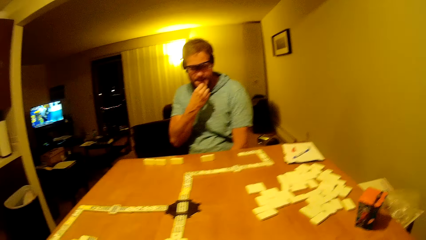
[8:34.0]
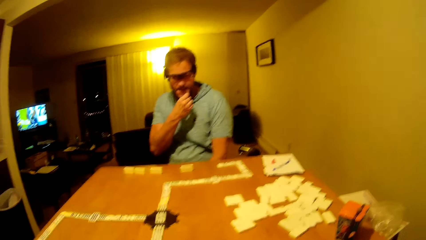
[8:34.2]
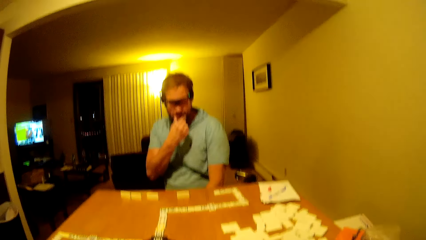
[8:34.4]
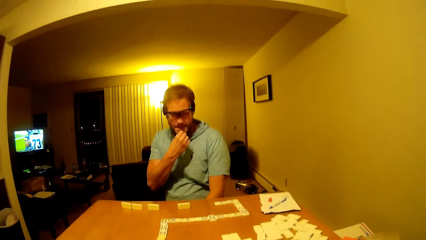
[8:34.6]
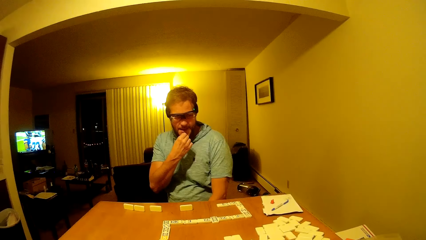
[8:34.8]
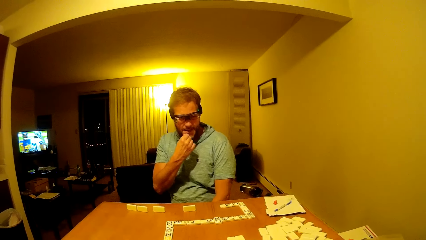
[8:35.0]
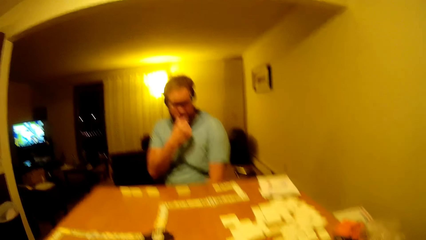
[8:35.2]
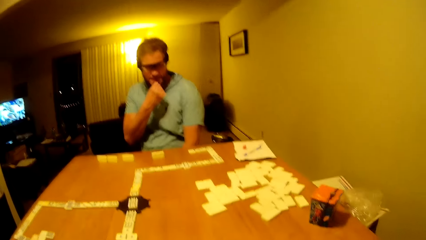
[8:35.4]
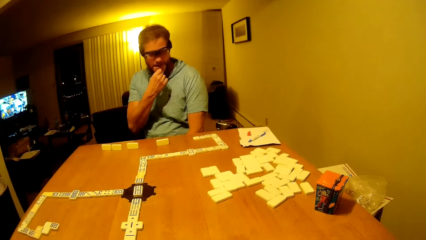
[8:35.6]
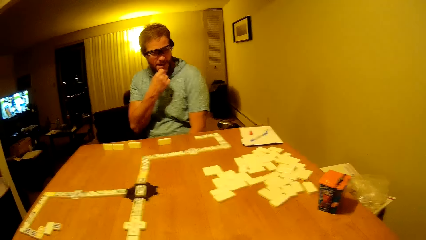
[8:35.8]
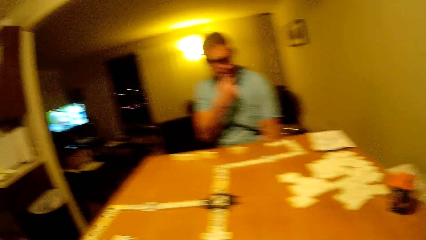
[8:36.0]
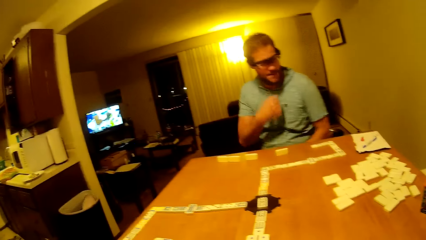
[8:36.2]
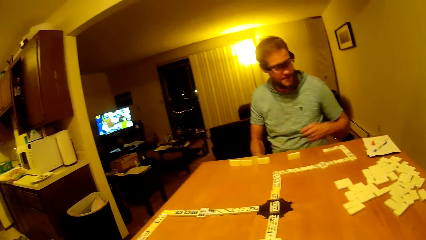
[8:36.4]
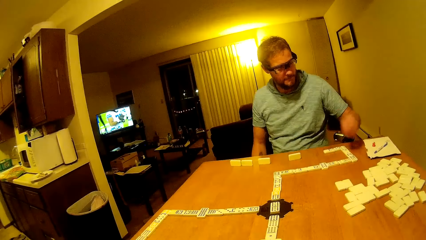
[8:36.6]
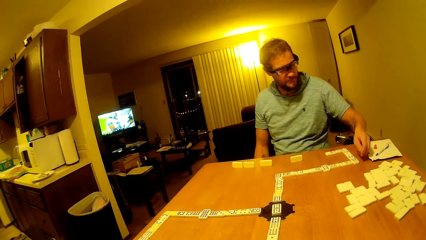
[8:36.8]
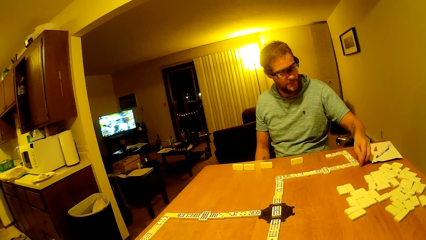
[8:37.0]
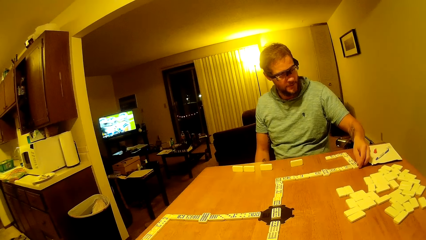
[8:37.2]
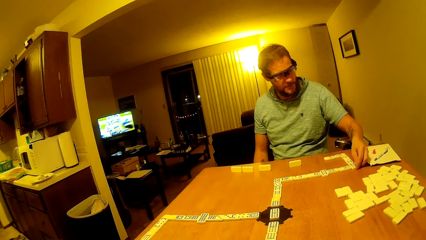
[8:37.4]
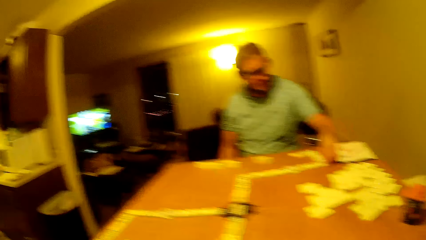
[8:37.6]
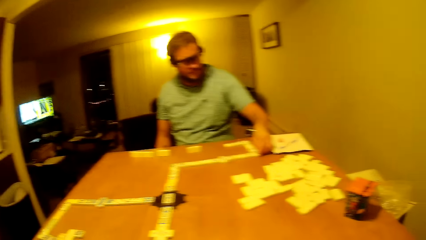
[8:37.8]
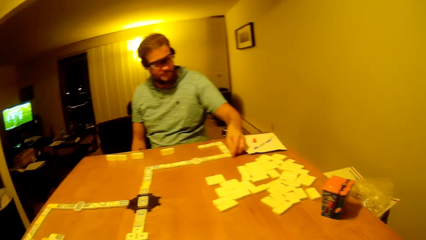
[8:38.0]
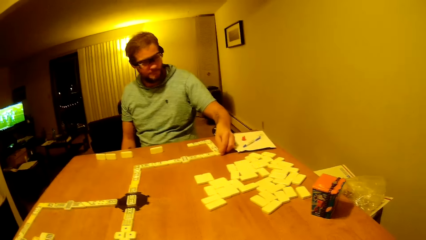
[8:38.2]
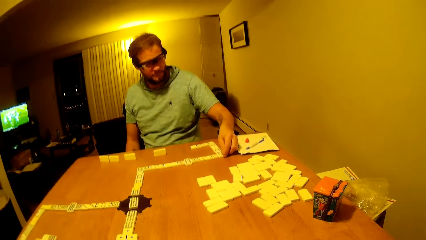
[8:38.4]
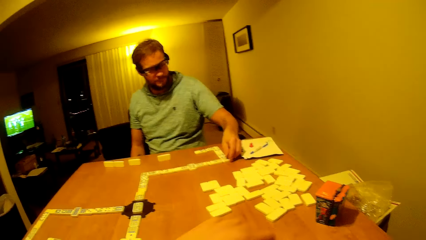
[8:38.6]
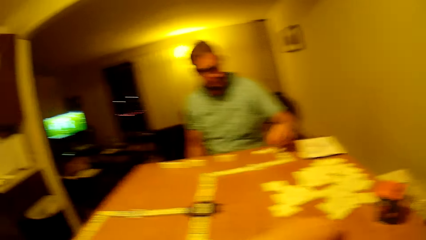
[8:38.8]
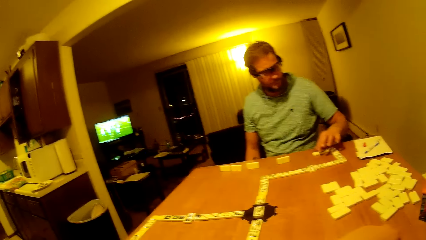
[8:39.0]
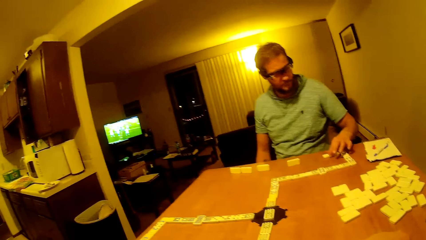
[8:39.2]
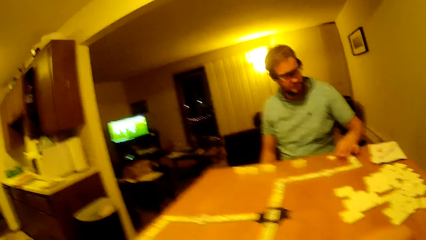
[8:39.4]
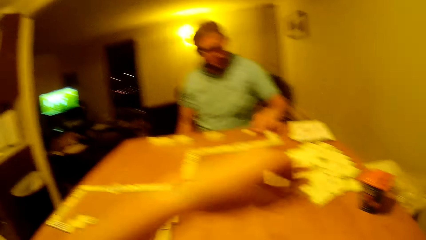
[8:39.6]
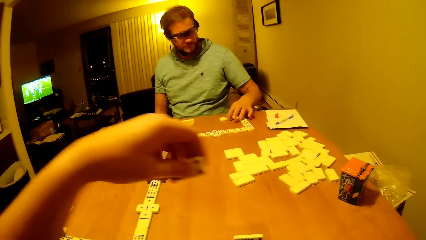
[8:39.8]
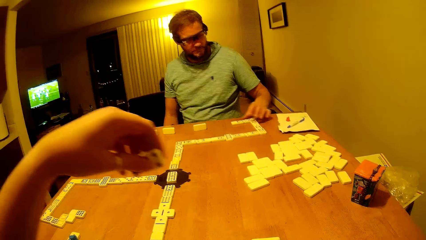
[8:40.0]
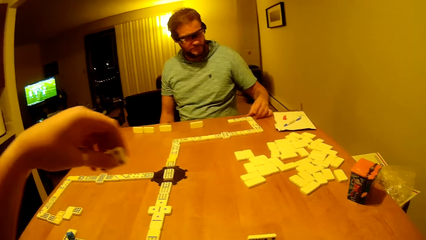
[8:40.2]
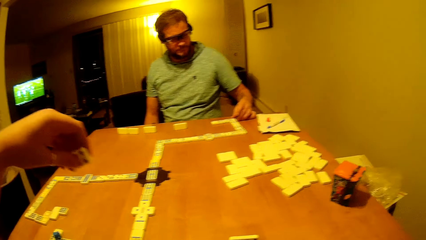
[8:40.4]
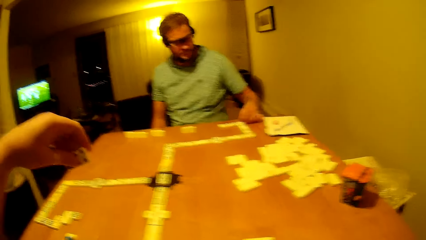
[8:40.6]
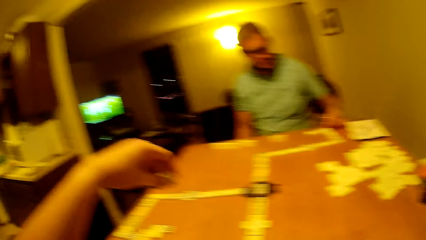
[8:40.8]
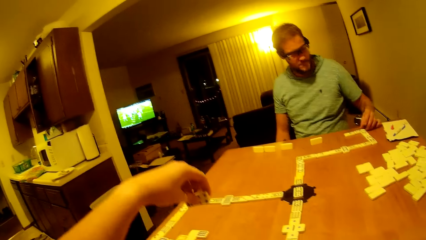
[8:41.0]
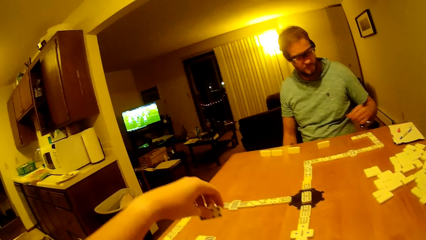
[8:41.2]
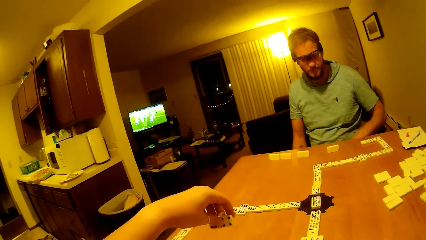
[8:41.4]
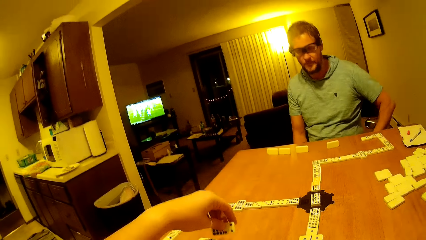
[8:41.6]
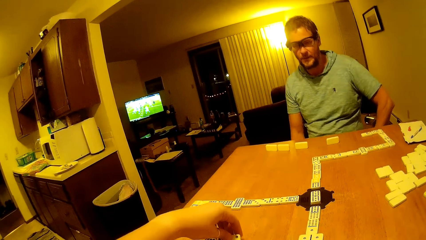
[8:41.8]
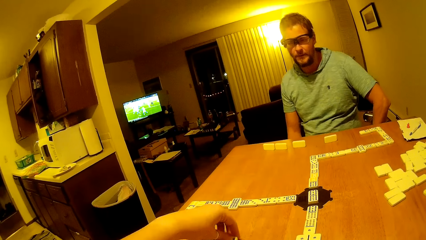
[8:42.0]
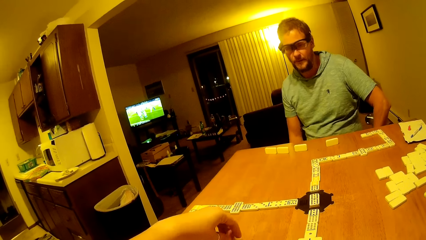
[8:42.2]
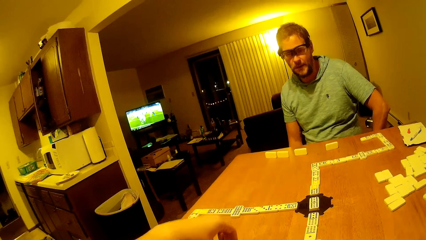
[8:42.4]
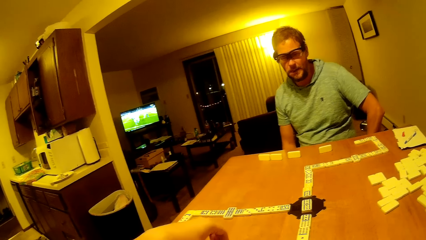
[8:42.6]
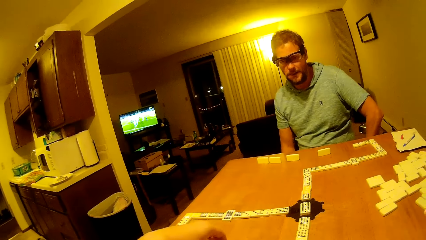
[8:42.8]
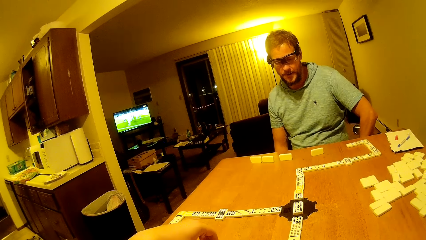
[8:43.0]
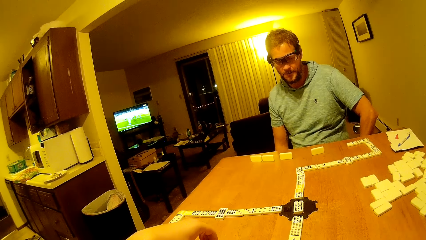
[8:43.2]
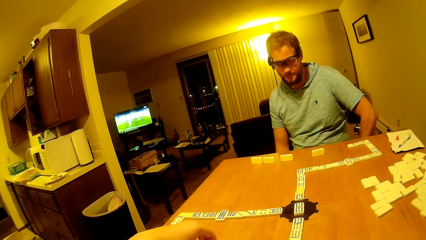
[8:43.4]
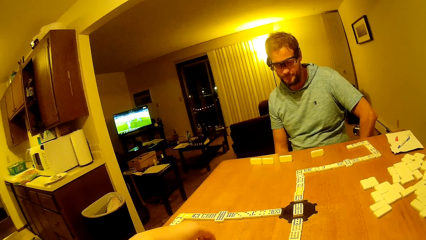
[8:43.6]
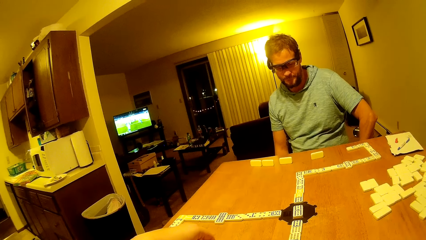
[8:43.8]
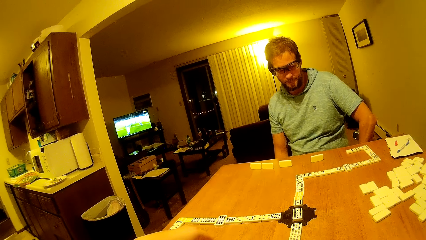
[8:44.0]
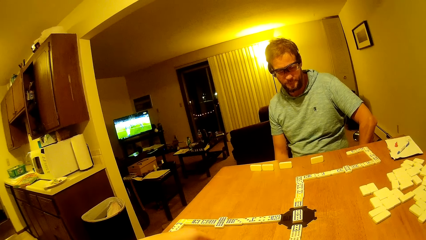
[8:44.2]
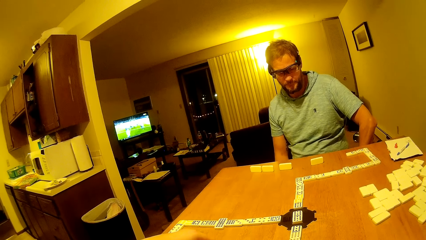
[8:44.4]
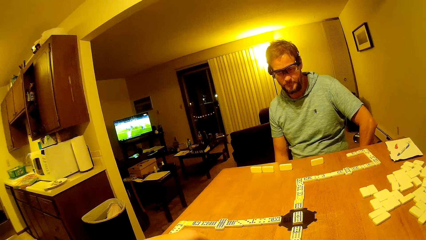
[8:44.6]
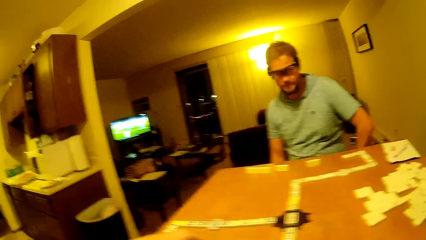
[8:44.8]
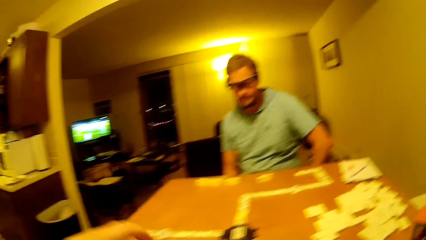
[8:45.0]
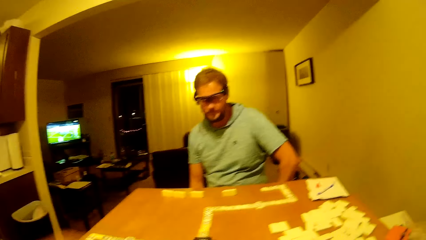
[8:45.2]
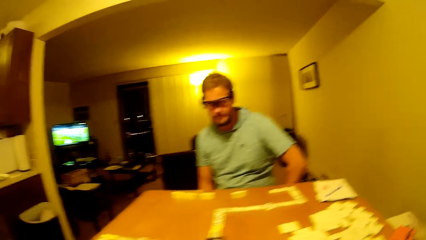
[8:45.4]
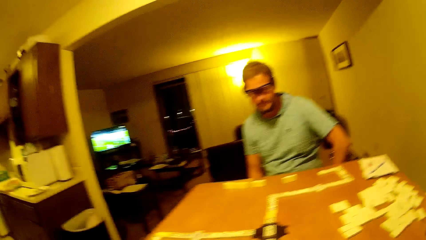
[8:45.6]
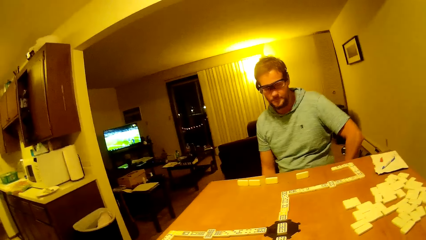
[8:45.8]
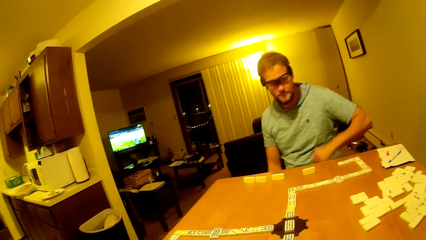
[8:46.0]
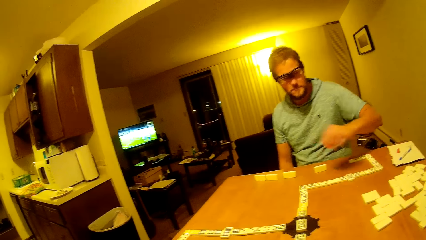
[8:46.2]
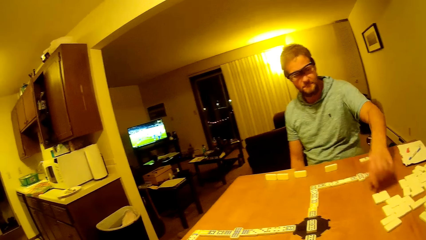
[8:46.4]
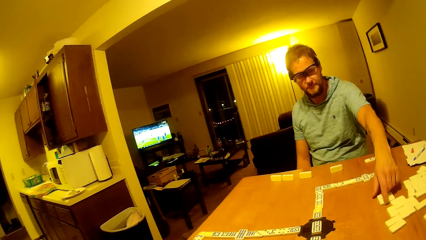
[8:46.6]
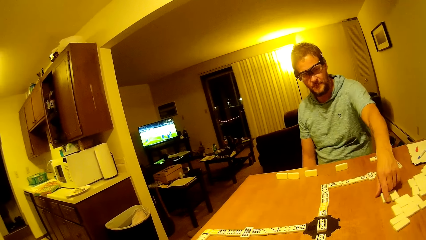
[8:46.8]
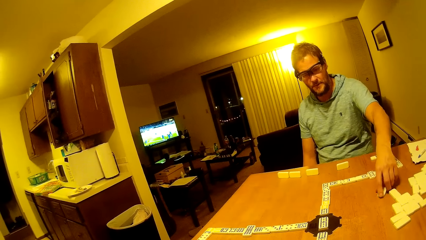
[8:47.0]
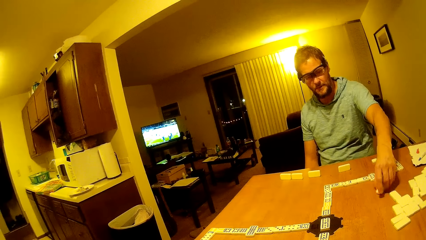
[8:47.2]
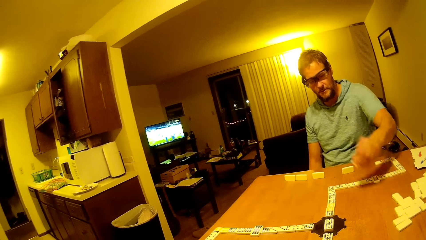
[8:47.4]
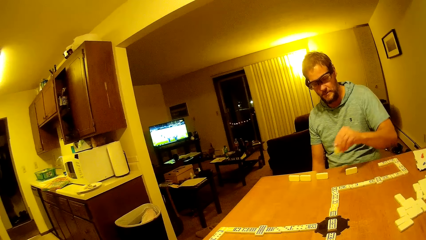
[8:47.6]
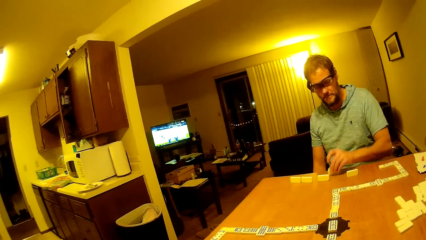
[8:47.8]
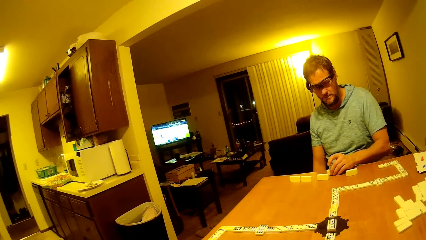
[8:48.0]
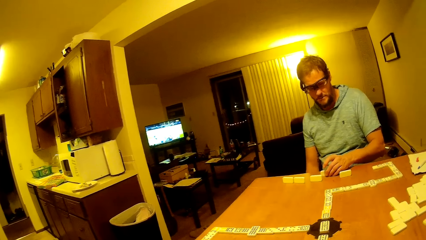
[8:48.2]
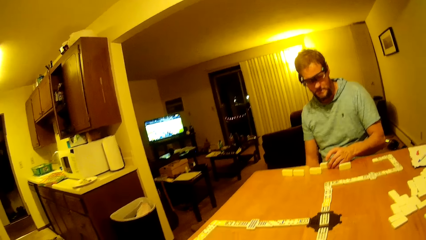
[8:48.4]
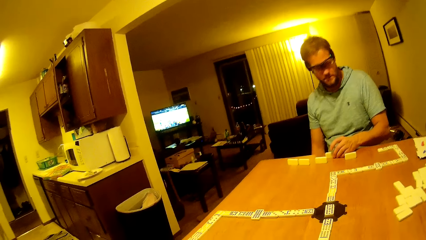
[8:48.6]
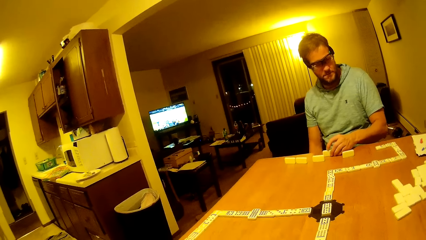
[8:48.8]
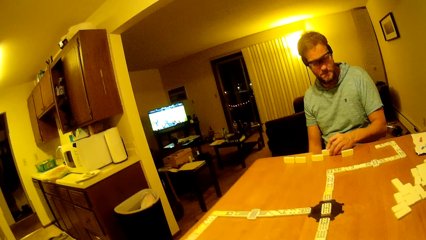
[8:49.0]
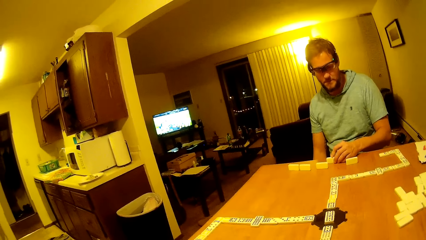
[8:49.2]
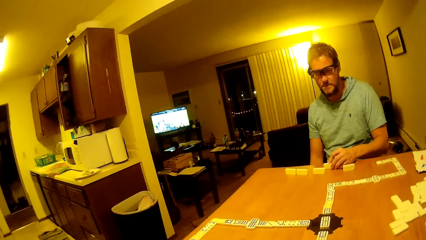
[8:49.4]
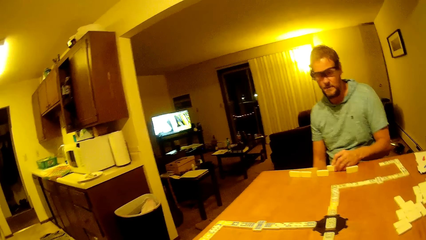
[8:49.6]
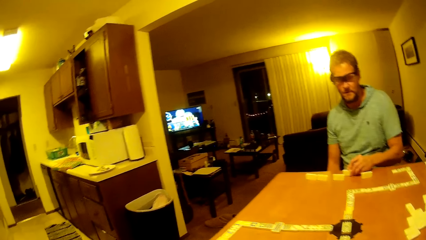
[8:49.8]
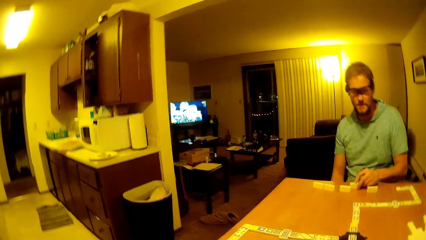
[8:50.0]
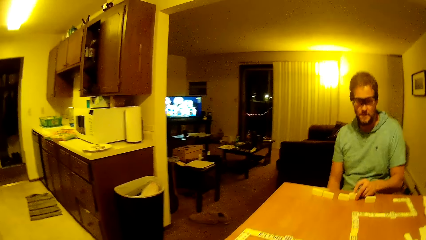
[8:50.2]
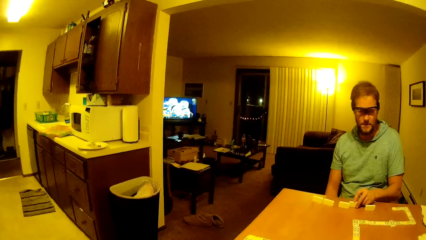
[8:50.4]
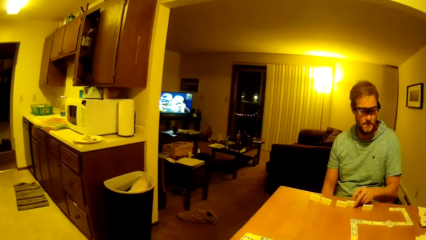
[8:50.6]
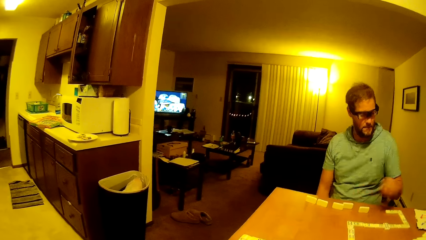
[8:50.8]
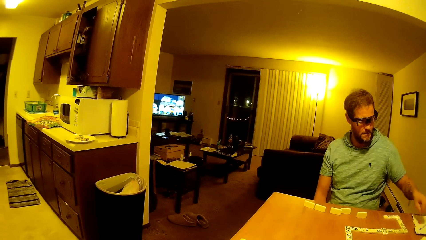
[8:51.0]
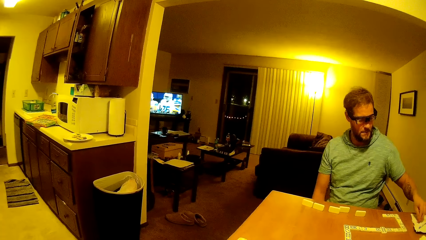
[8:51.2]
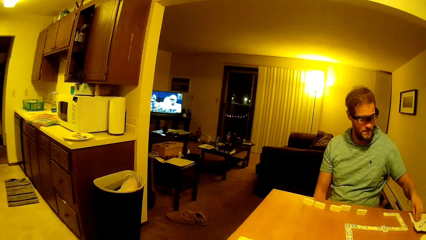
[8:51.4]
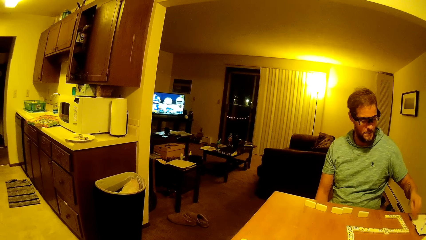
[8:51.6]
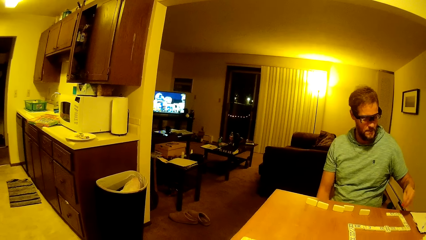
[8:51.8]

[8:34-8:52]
A man lifts his hand up. The camera wearer holds the pai gow tile and lifts the dice up. The man arranges the dice. The camera wearer places the dice down on the table. The man places his hand down. The camera wearer lifts their hand up. The man moves his hand forward, picks up the dice, and puts the dice on the table. He picks up the dice.
